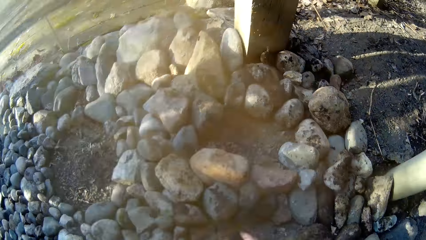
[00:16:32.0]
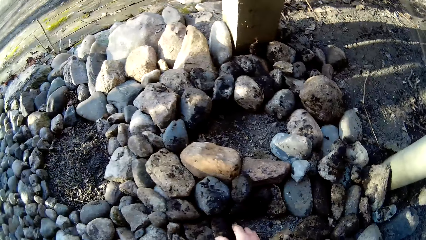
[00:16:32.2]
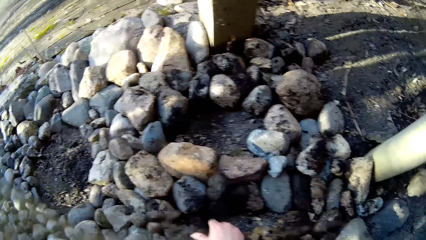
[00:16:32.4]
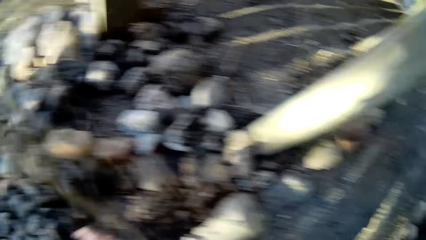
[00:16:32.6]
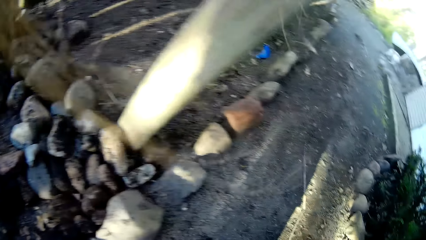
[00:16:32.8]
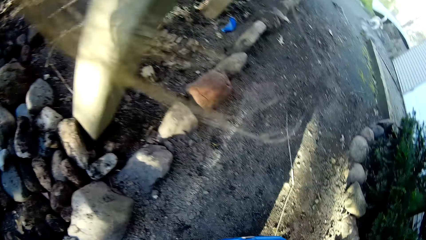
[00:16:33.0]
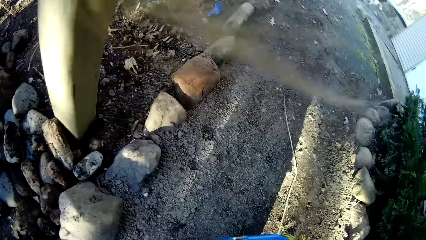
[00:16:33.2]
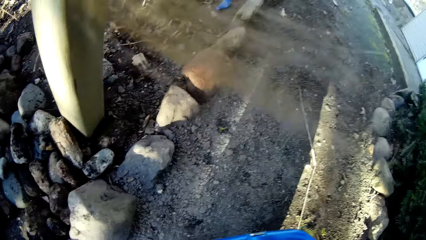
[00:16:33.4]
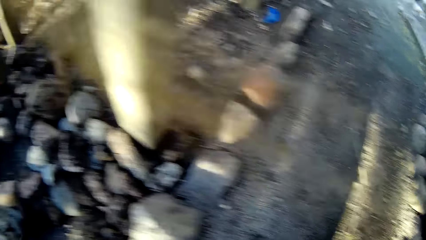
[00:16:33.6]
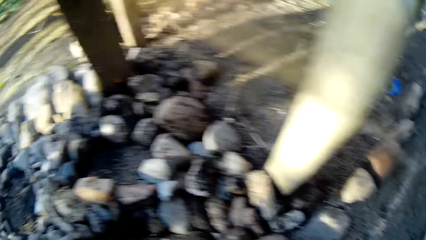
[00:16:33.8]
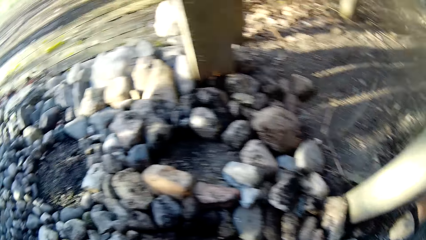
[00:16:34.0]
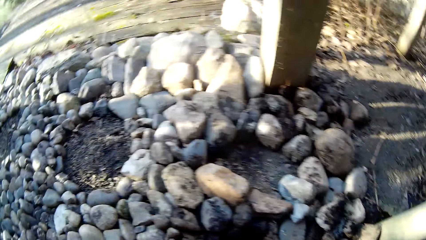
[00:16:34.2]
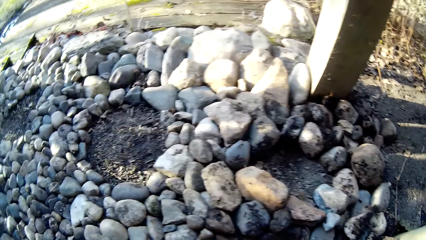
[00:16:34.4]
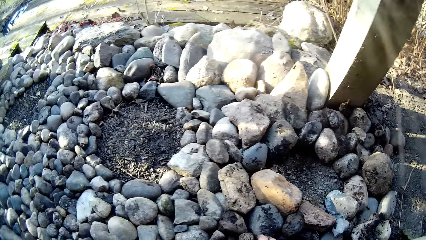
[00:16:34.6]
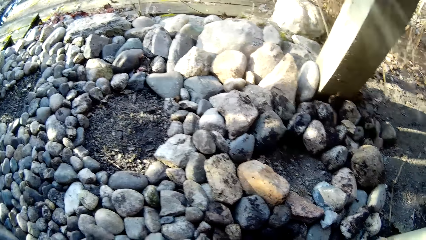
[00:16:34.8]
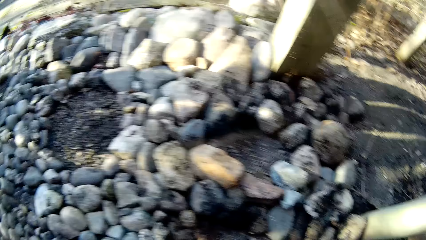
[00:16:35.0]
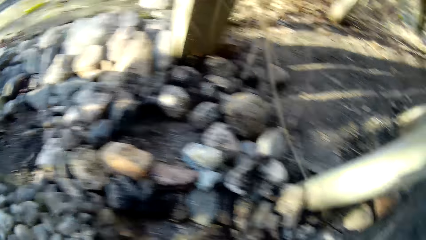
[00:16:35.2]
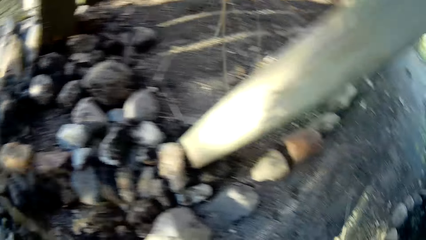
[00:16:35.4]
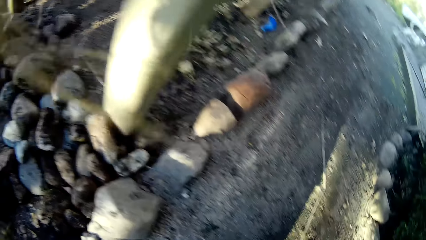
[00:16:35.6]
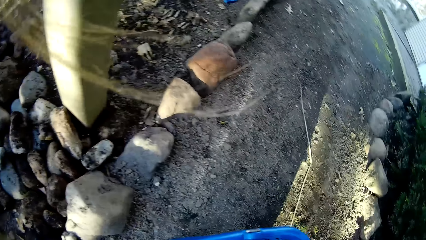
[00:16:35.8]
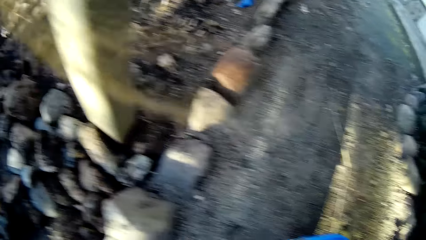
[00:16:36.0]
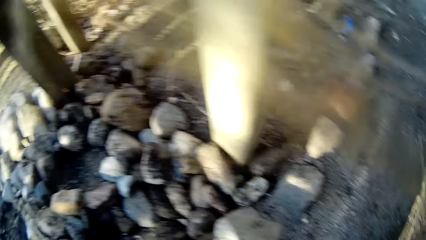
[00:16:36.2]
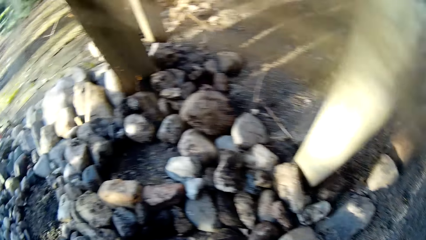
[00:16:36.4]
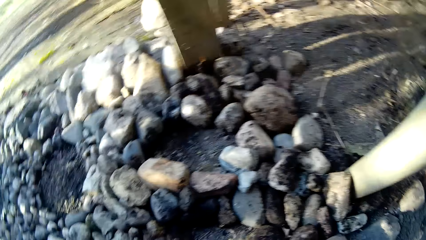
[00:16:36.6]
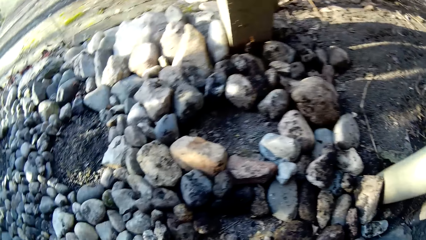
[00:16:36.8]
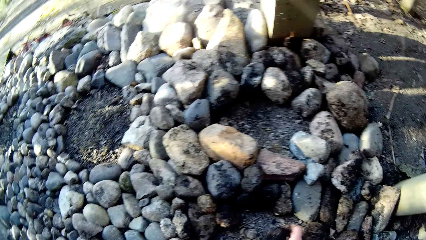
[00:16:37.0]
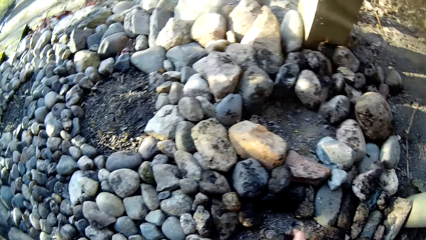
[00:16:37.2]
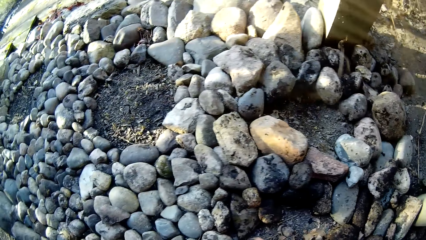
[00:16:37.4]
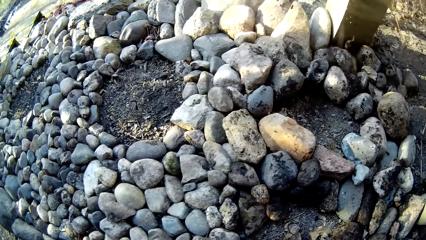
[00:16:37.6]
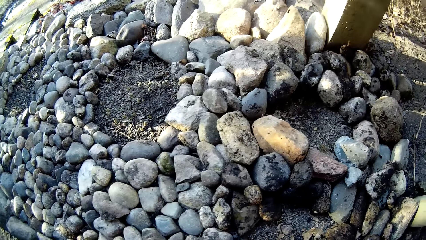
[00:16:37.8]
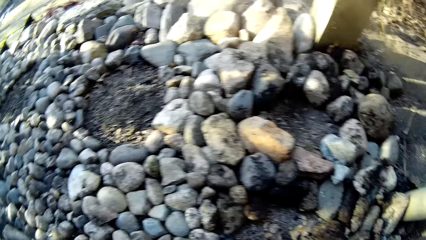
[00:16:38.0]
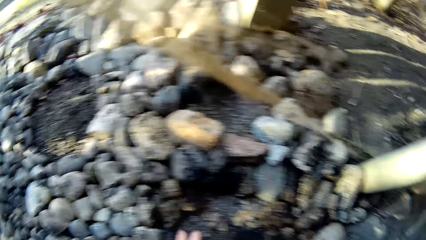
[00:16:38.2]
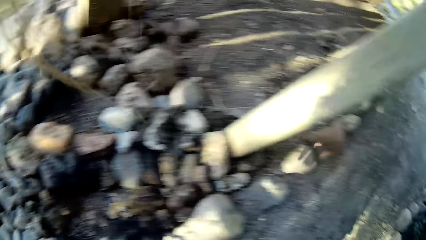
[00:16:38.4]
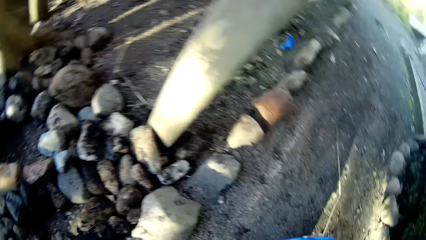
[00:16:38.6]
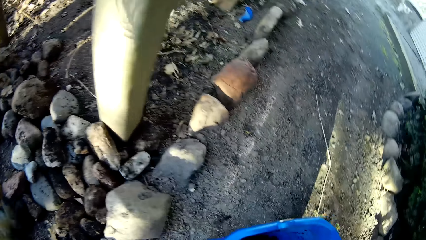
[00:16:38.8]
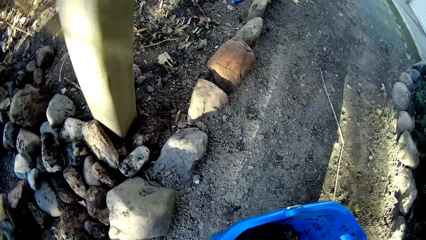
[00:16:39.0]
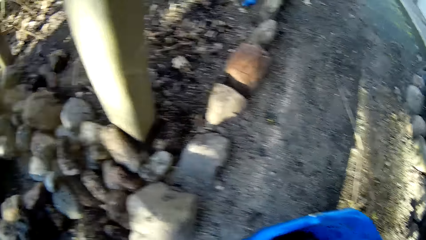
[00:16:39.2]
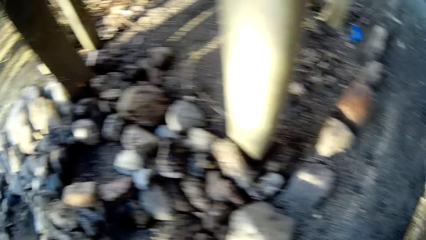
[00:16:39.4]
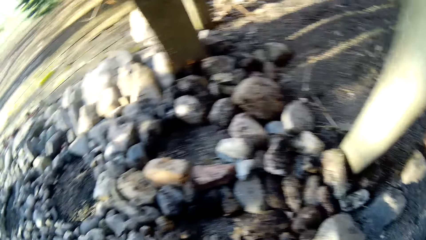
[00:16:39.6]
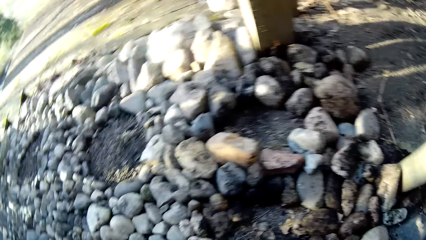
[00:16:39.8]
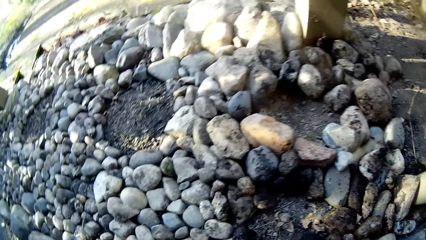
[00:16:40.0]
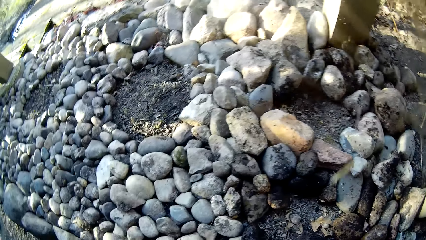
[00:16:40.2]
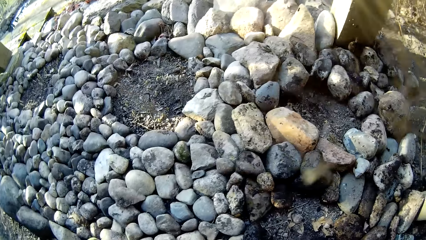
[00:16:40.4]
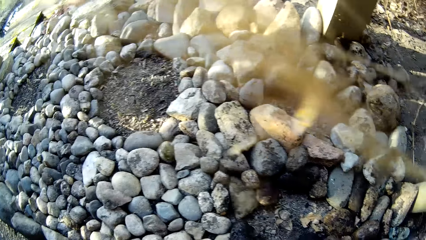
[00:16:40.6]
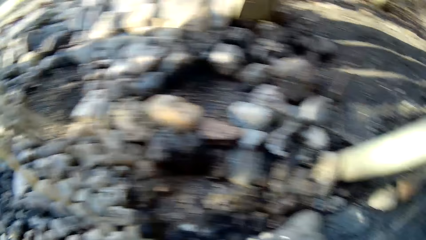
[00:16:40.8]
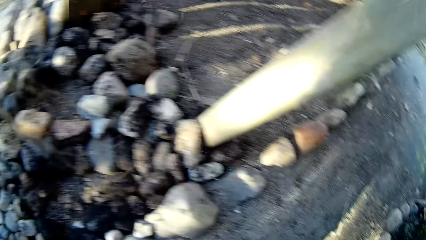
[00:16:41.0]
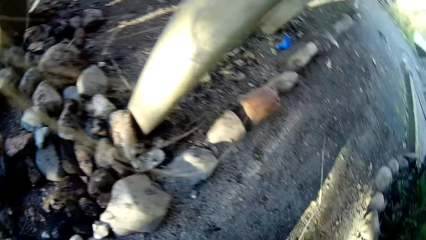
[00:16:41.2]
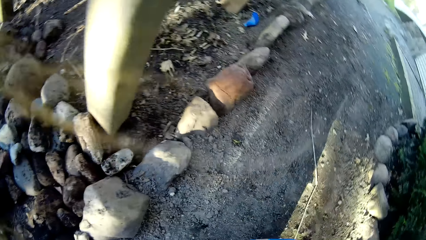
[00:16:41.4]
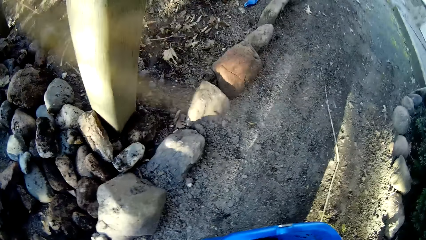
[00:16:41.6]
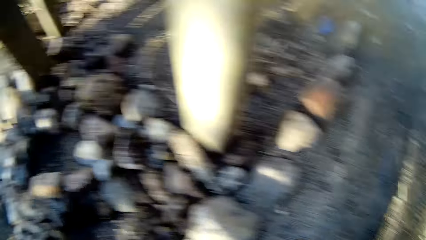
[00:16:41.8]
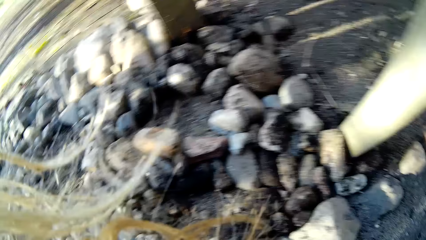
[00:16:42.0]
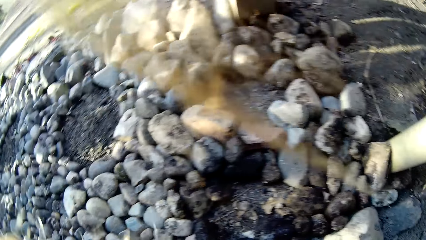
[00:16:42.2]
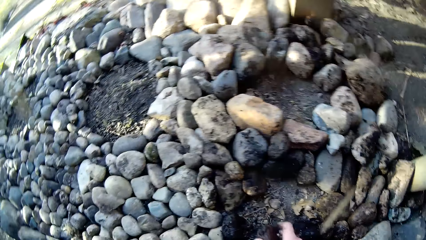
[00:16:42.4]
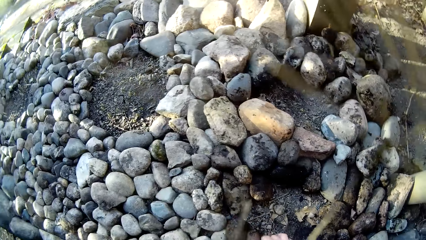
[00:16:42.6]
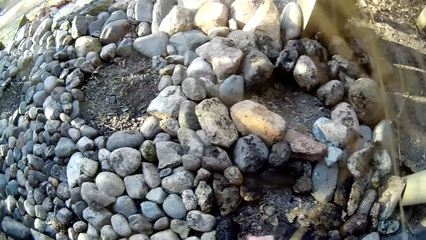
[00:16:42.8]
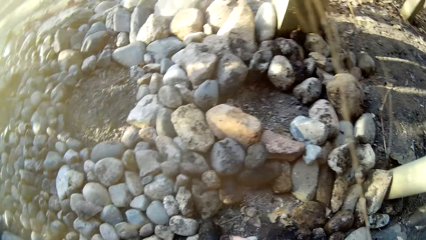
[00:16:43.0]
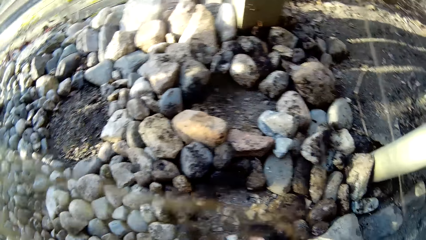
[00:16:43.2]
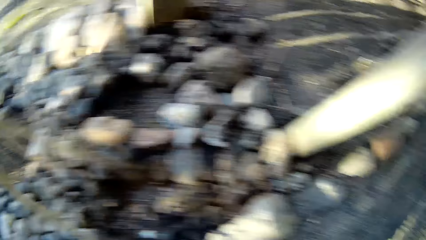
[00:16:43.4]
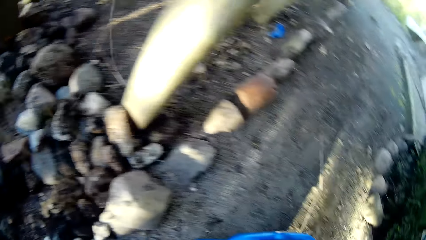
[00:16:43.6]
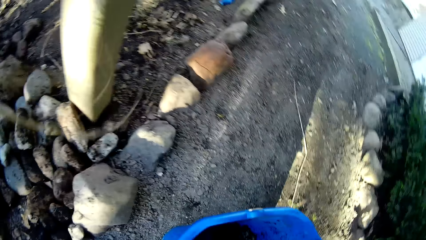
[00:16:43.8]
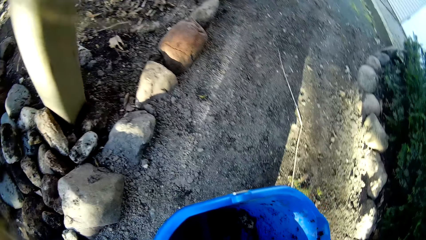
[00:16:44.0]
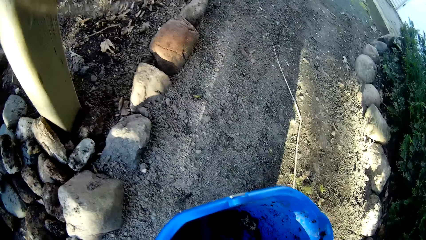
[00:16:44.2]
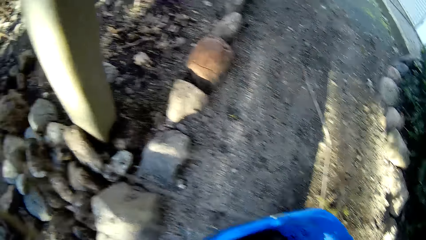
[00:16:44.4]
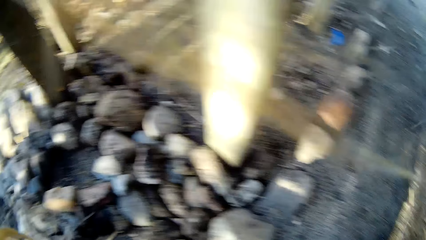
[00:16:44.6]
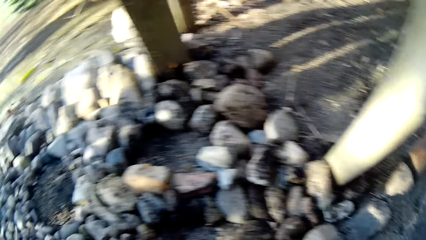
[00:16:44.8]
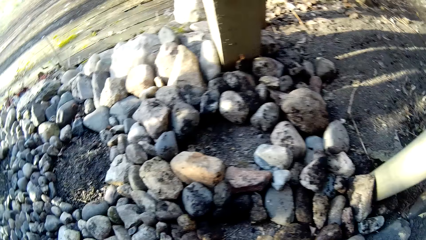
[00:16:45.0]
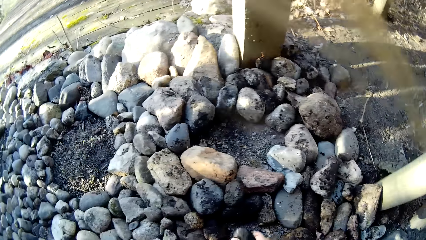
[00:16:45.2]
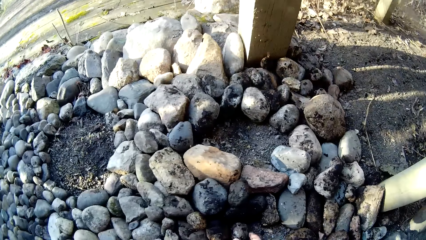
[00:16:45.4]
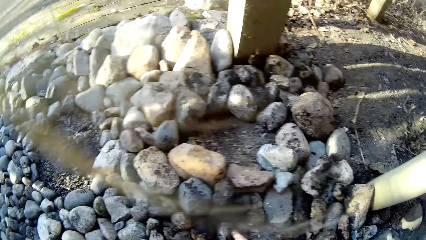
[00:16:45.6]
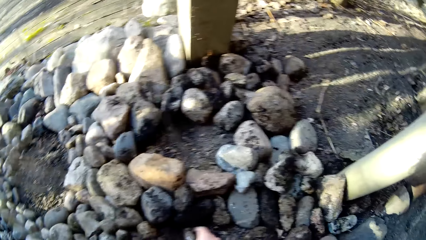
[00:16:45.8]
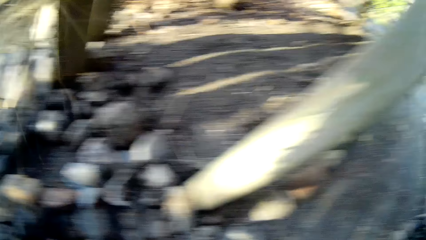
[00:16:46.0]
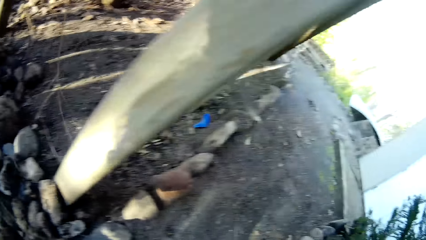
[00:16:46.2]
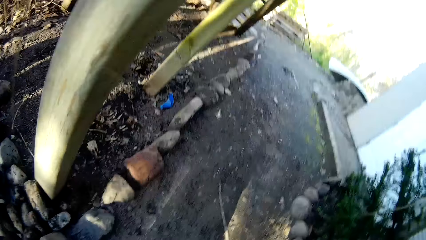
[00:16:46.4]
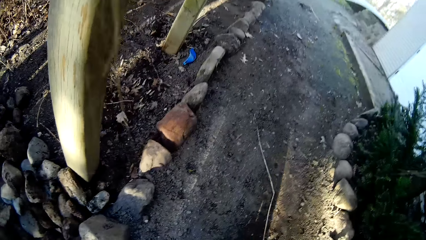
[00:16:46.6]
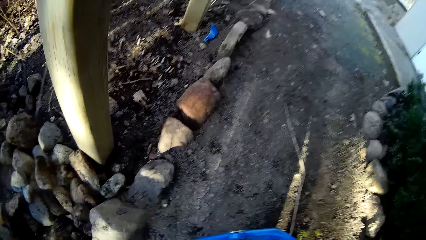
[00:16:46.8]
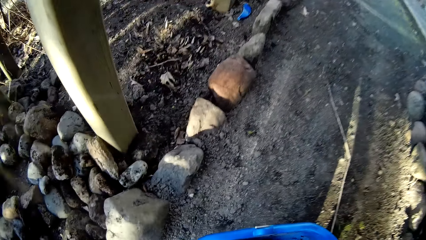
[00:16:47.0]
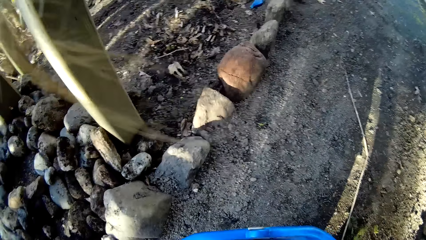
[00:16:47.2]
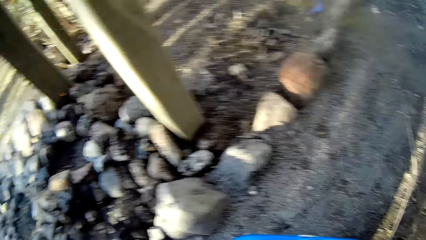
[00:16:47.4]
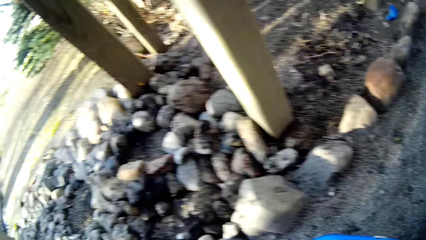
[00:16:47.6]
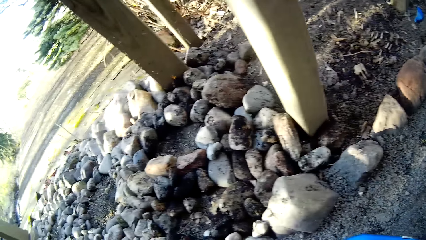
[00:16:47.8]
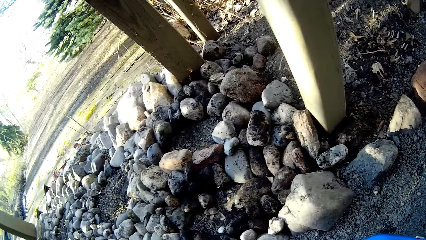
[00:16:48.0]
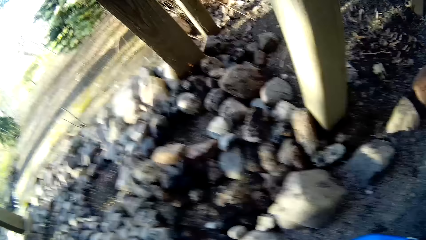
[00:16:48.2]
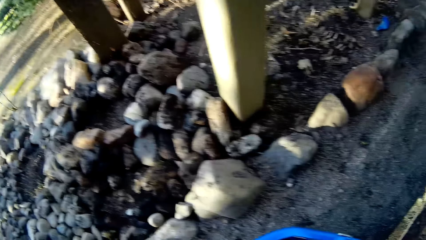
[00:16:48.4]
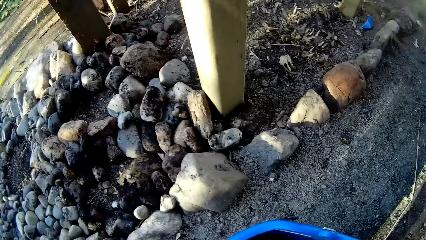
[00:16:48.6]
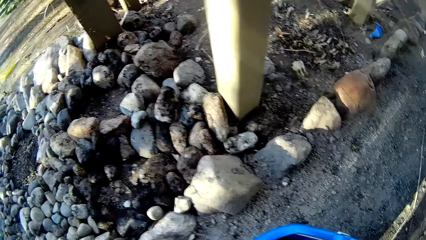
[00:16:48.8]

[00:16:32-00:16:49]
The camera wearer looks around. She picks a stone from the bucket with her right hand. She places the stone in her right hand on the ground. She places a stone in her right hand on the ground. She walks. She places a stone in her right hand on the ground. She picks a stone from the bucket with her right hand. She places a stone in her right hand on the ground.
